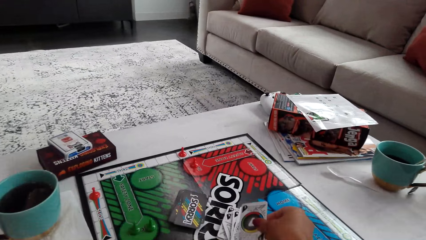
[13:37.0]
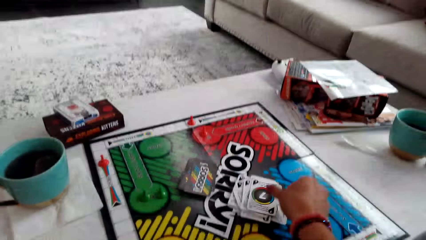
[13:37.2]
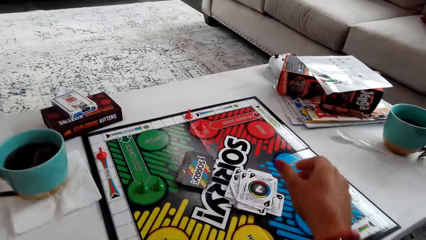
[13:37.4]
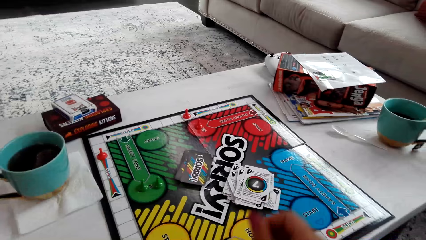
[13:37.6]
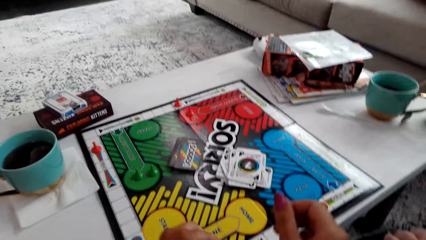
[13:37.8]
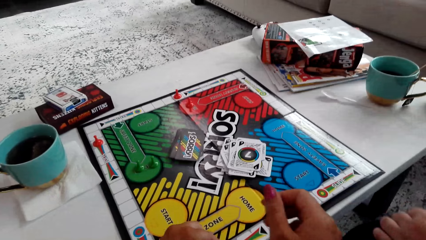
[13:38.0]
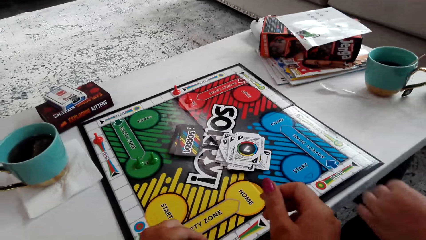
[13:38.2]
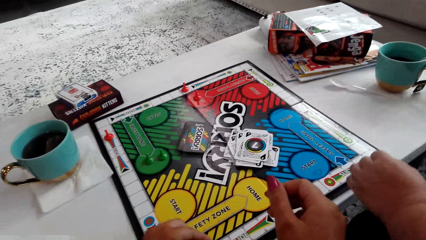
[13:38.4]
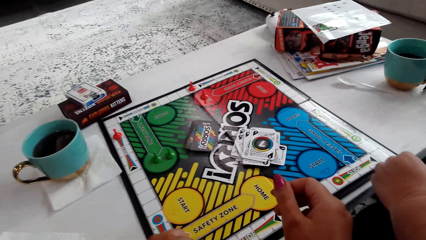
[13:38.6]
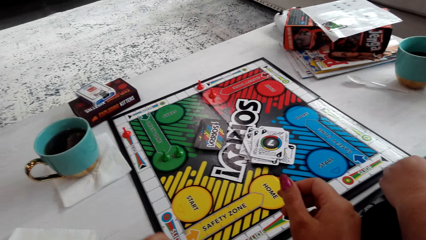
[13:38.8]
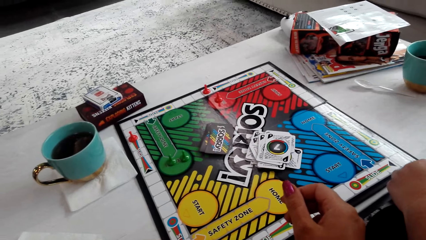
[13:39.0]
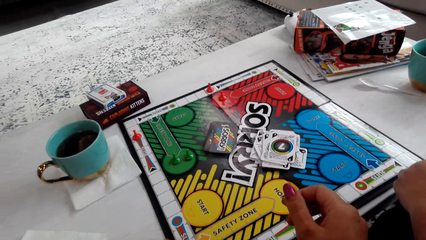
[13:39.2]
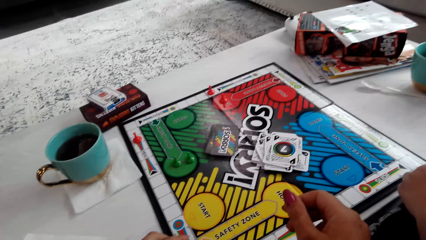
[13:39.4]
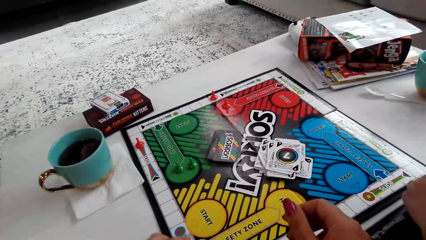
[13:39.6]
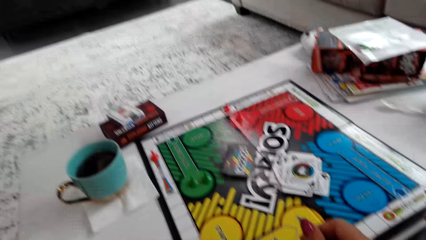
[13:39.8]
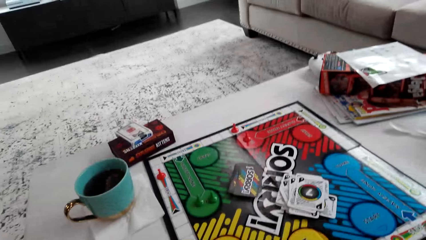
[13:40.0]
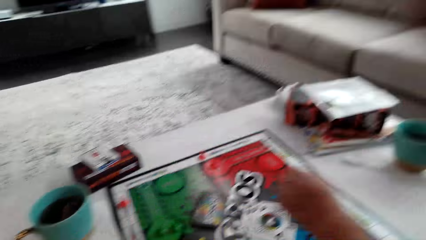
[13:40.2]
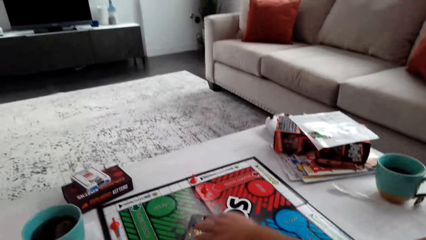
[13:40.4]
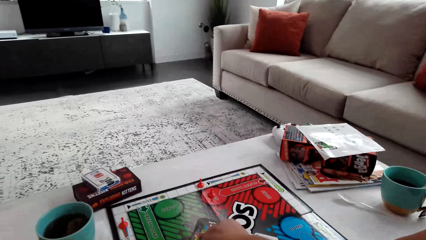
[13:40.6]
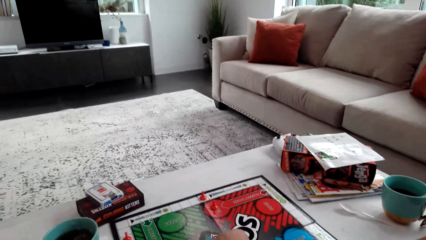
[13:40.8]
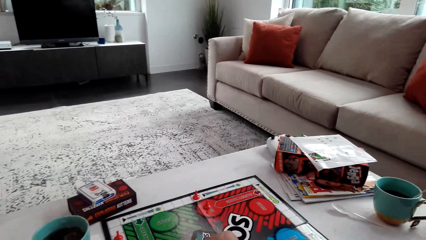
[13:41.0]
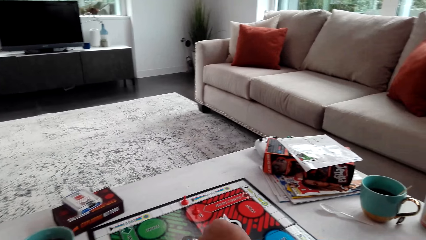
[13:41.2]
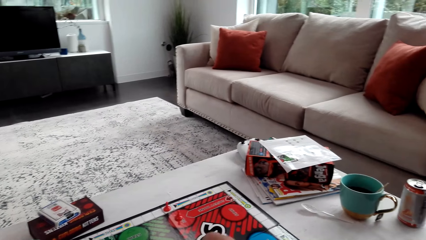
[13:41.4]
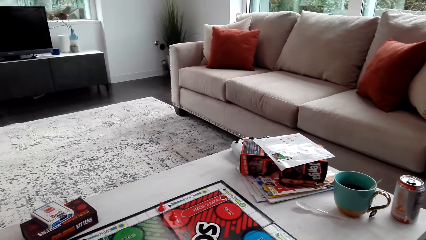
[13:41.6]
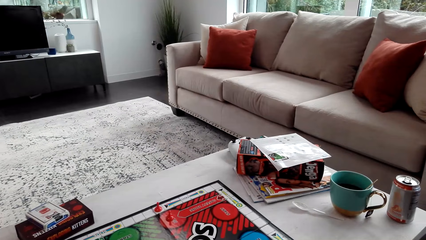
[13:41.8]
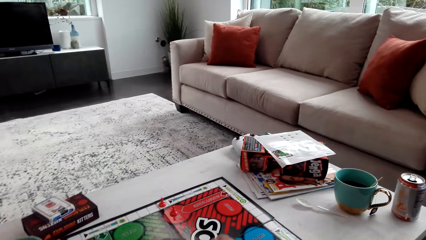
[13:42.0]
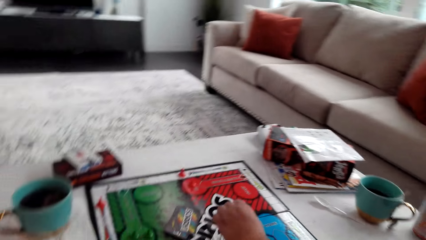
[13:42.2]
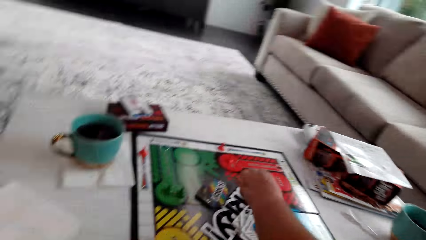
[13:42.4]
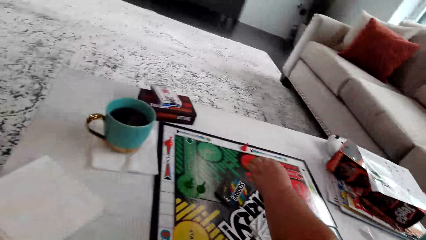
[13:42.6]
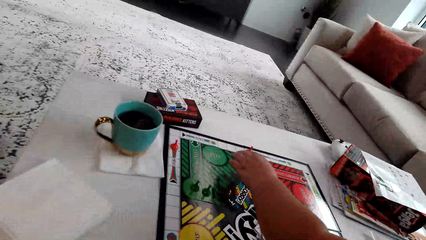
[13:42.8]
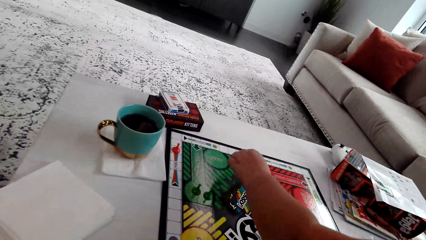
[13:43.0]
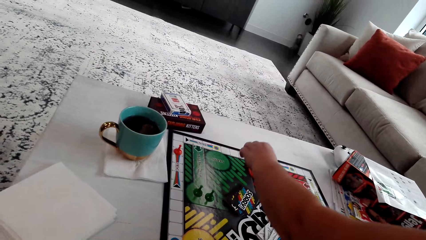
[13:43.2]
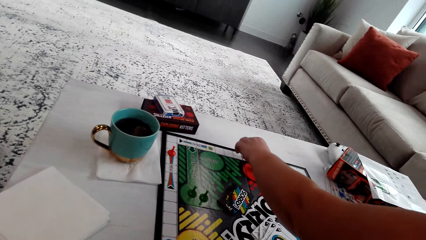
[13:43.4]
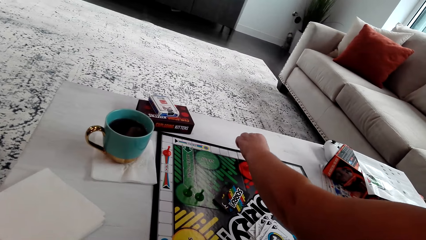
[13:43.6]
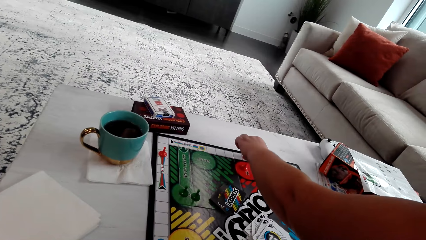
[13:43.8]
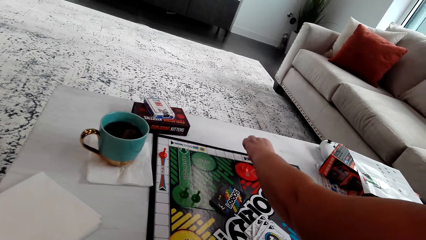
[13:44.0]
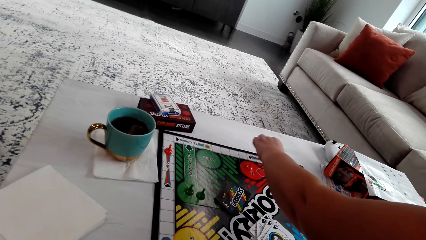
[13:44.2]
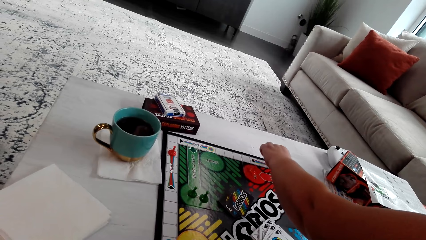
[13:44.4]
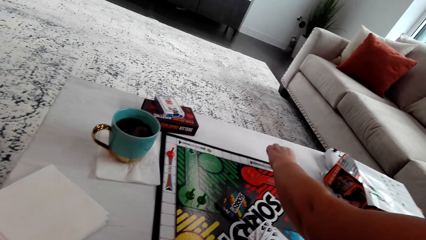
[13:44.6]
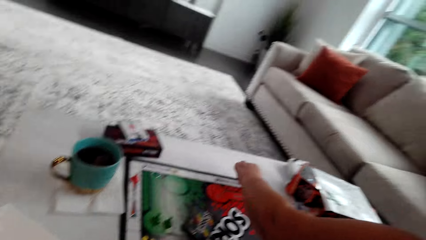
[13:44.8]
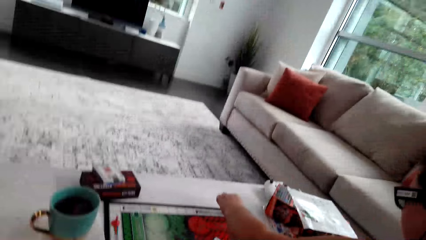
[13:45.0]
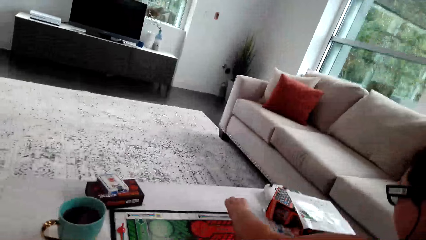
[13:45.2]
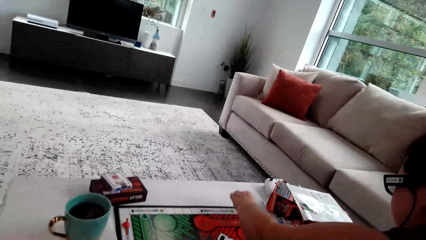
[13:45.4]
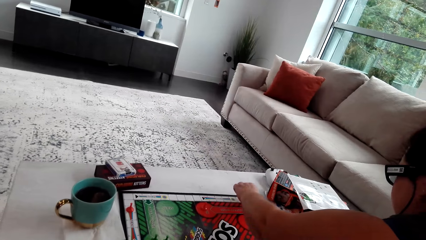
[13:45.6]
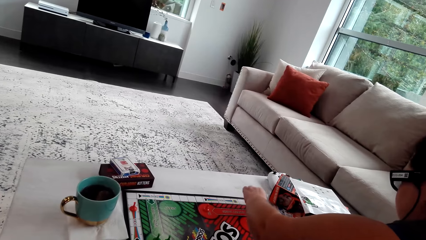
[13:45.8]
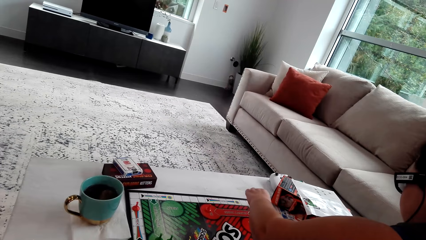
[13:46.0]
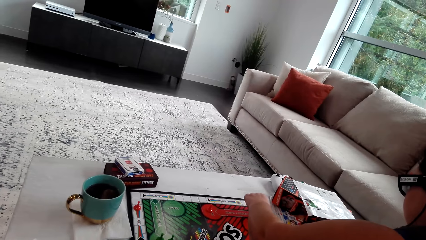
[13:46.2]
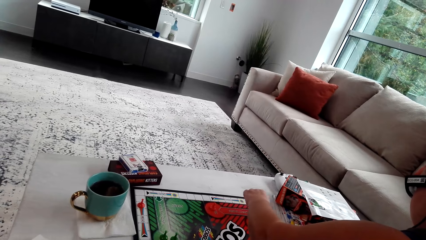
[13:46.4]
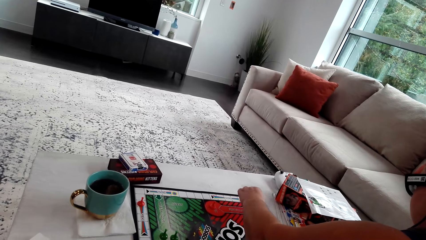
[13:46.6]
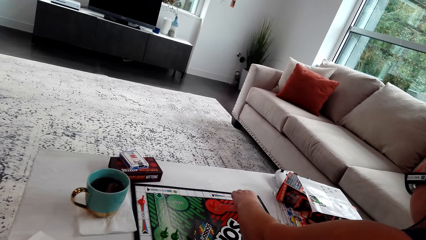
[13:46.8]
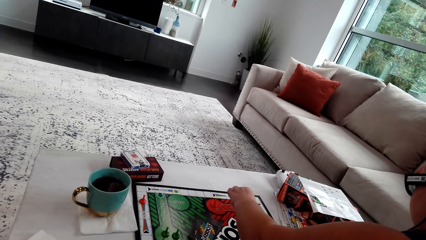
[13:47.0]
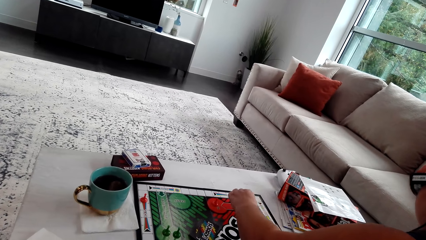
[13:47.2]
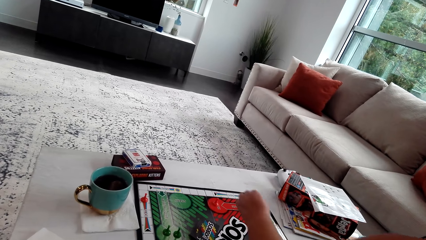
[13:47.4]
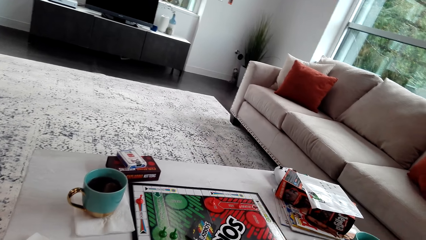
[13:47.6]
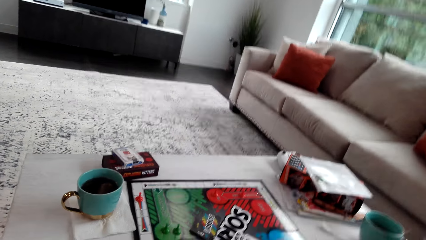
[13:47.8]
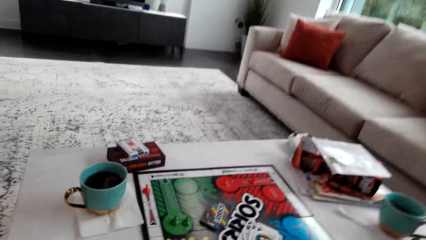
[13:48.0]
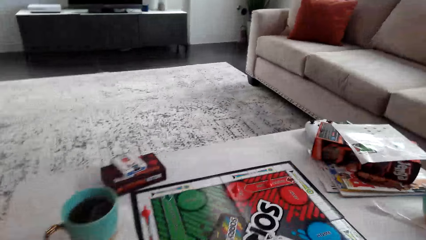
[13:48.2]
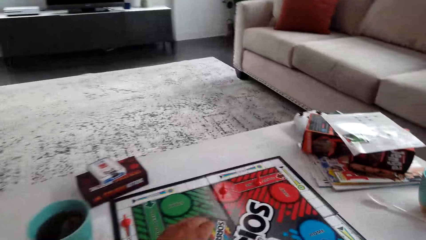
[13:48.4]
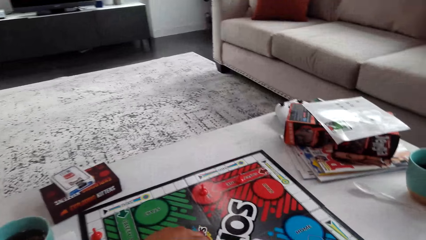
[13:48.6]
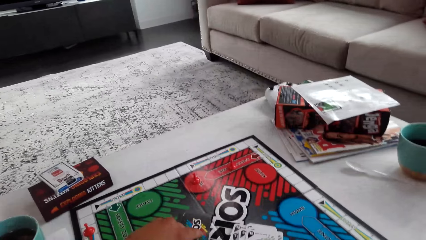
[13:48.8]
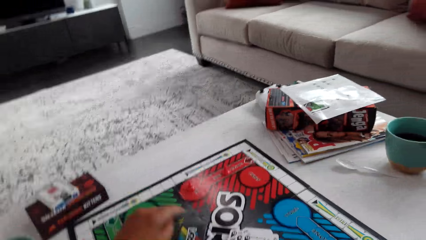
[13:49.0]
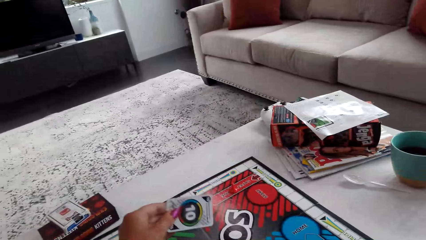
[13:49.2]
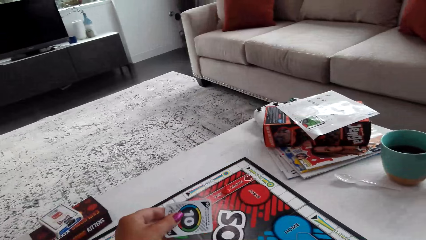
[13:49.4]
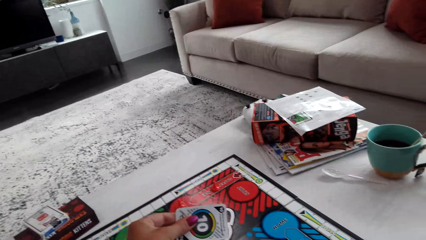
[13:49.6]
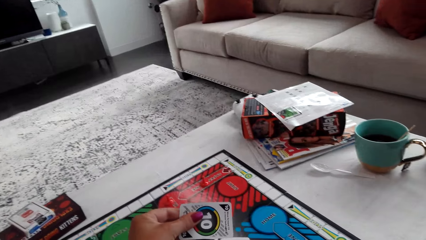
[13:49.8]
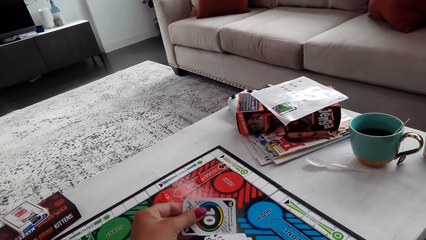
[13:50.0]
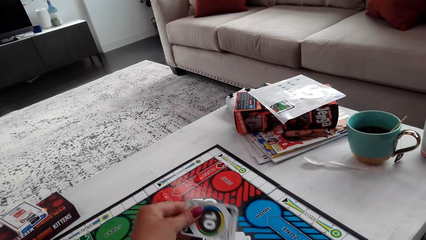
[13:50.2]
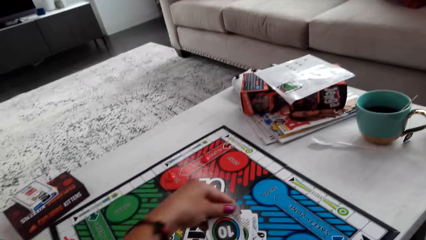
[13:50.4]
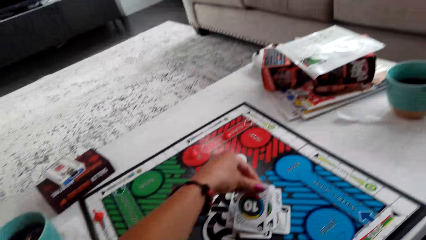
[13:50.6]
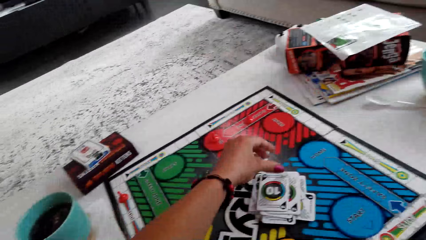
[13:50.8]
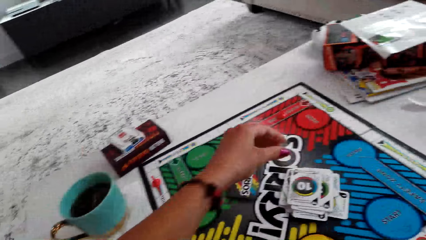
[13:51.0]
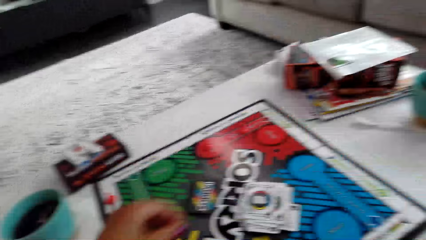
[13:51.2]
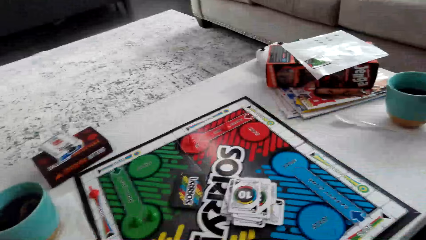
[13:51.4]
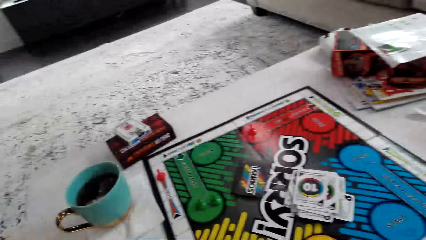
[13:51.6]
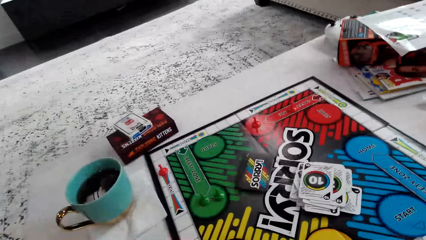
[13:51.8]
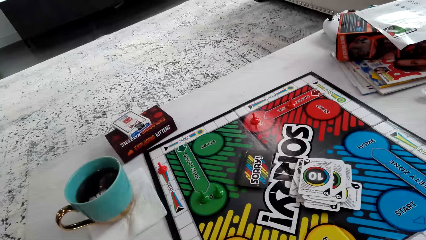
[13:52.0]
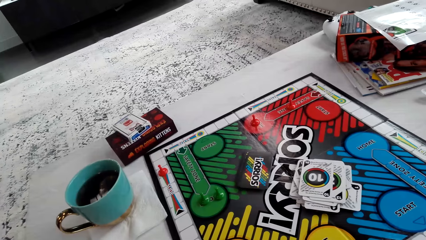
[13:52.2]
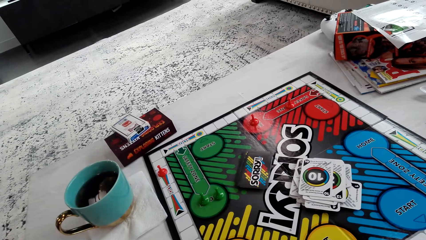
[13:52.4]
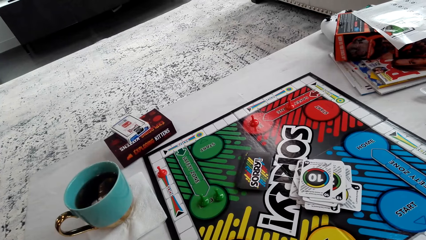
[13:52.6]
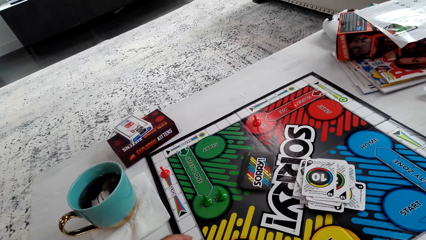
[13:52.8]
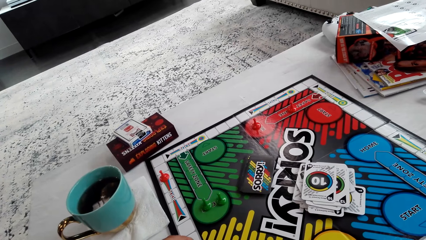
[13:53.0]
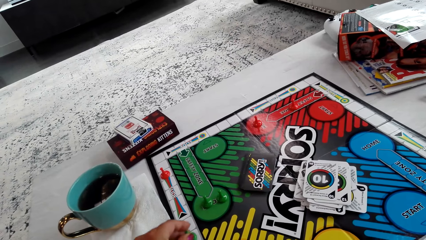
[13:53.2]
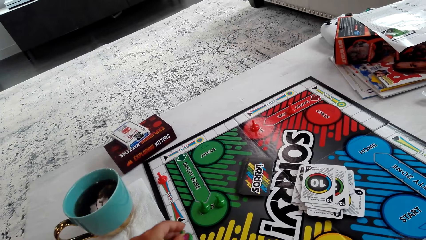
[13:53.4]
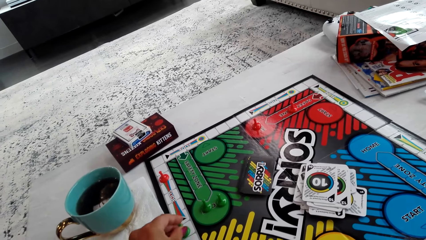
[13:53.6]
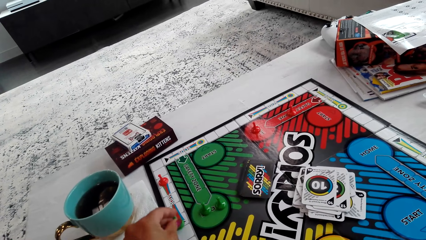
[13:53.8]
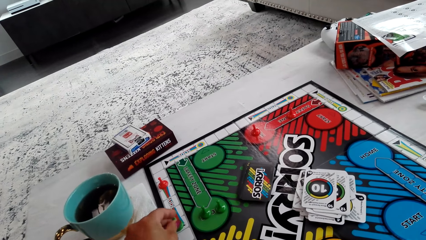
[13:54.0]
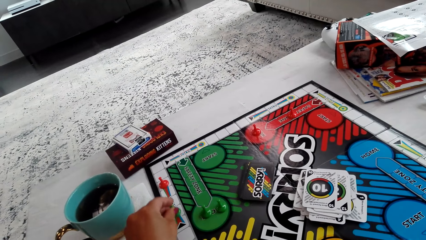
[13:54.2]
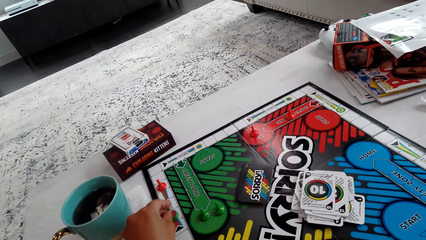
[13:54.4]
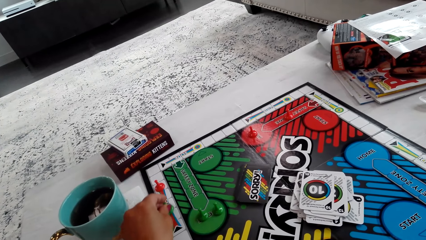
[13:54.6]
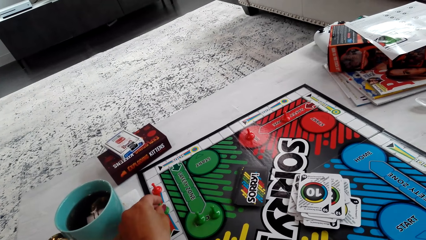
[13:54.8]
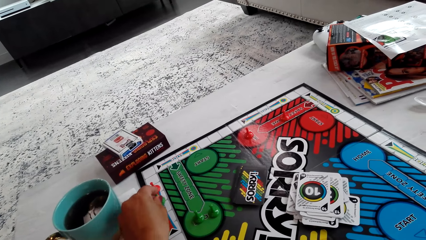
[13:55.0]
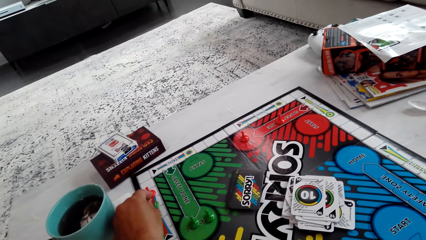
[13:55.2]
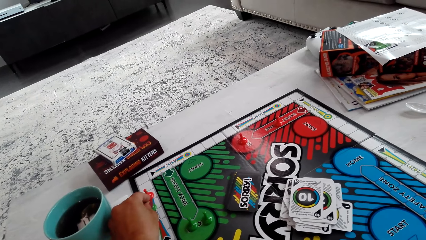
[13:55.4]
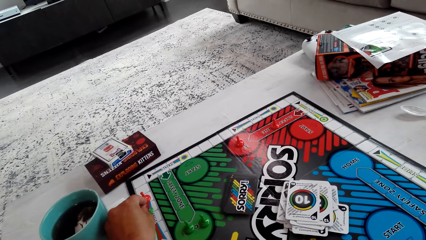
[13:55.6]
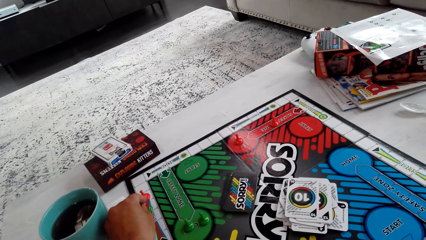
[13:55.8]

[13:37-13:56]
The camera wearer puts the card down. They move the pawn. A woman picks the card. She moves the pawn. The camera wearer picks the card. They put the card down. They move the pawn.
